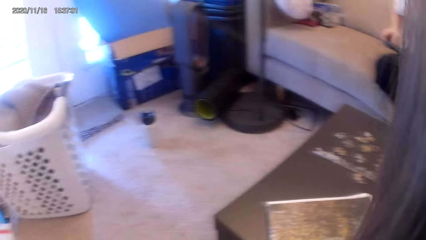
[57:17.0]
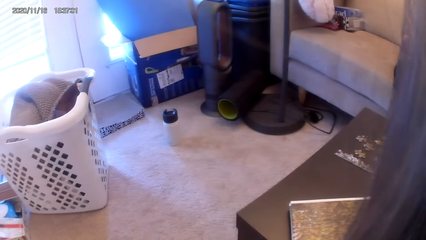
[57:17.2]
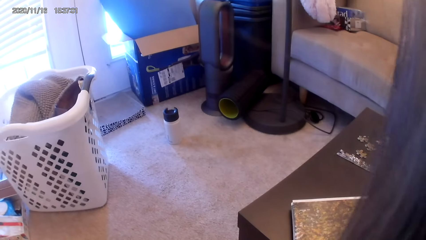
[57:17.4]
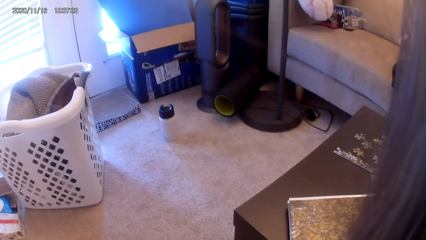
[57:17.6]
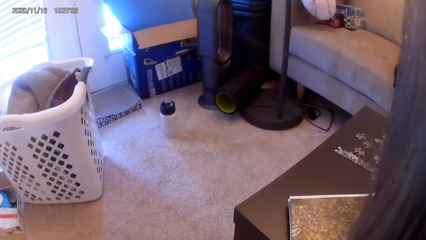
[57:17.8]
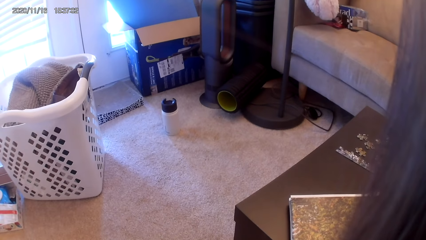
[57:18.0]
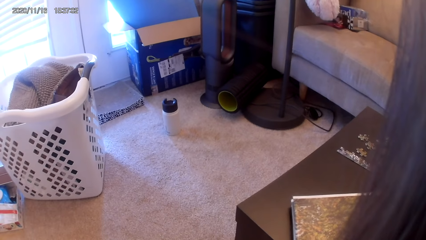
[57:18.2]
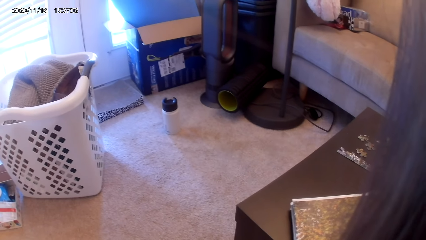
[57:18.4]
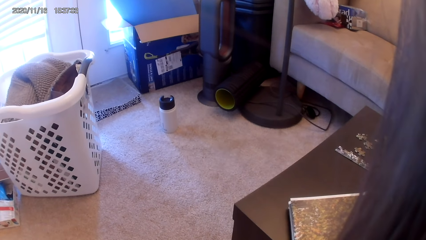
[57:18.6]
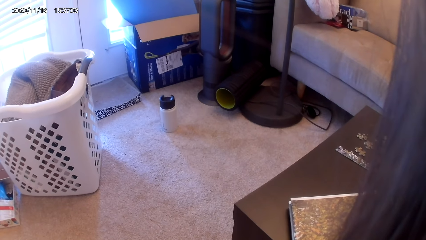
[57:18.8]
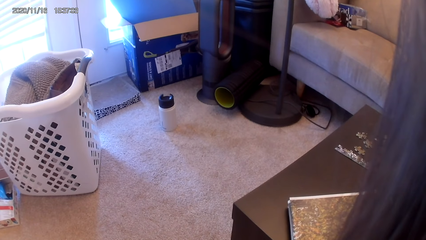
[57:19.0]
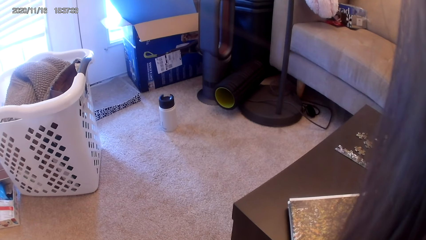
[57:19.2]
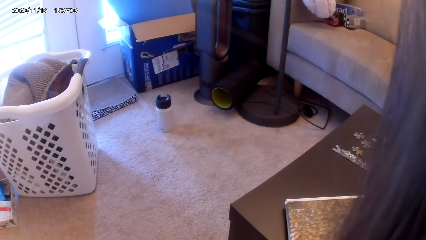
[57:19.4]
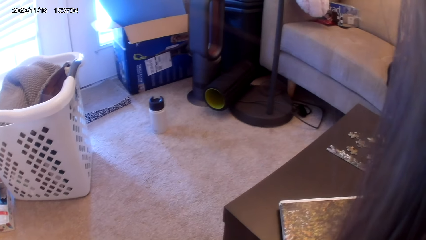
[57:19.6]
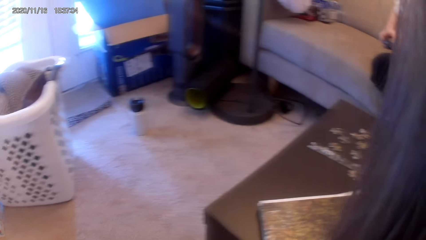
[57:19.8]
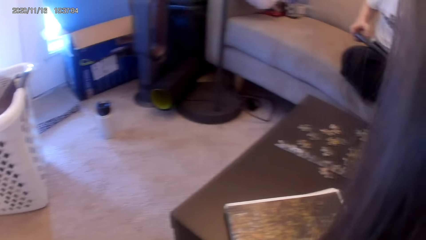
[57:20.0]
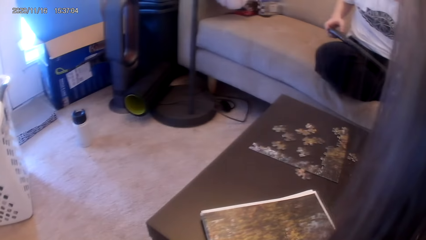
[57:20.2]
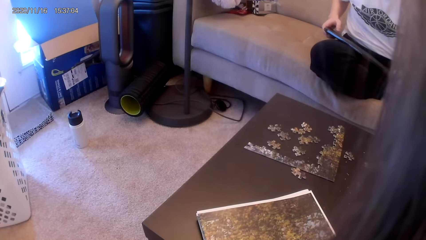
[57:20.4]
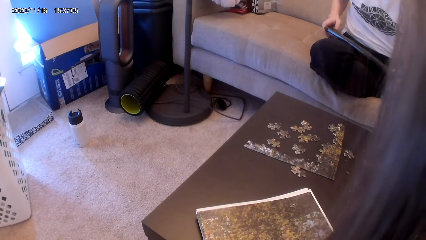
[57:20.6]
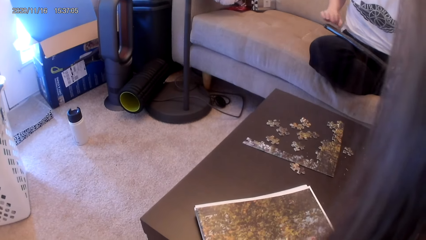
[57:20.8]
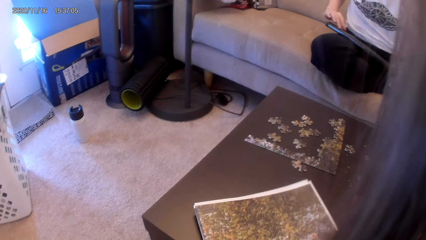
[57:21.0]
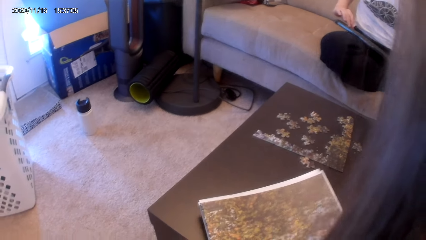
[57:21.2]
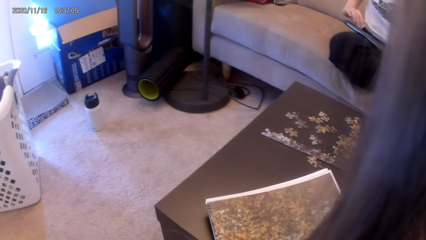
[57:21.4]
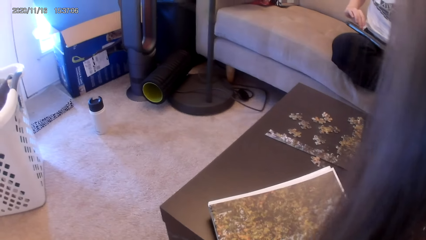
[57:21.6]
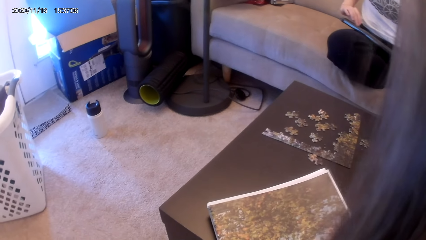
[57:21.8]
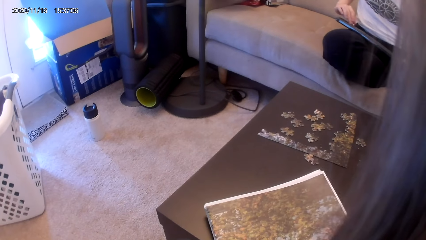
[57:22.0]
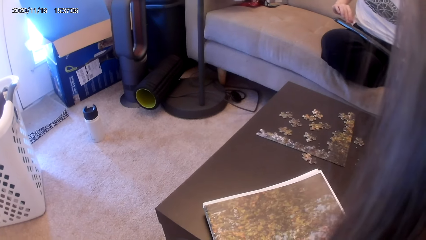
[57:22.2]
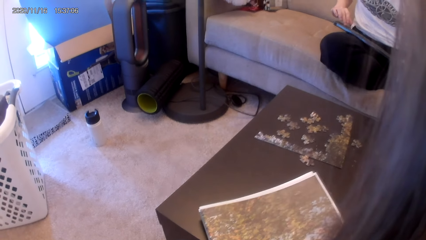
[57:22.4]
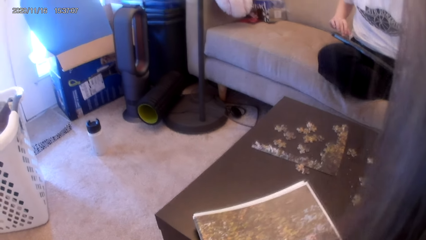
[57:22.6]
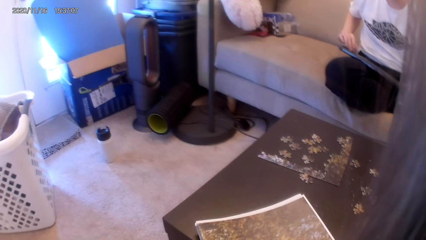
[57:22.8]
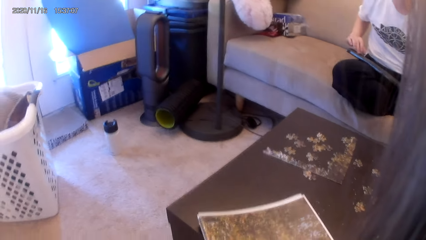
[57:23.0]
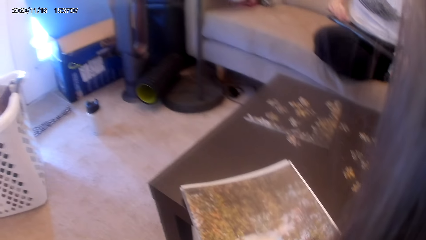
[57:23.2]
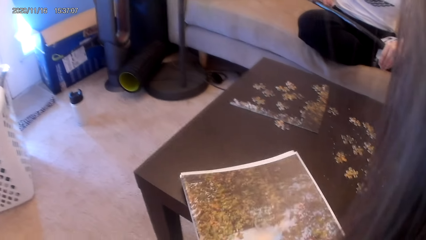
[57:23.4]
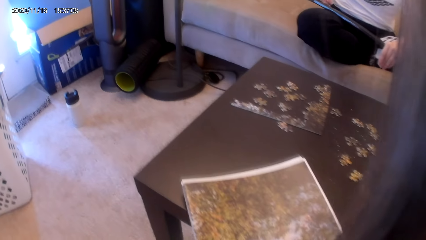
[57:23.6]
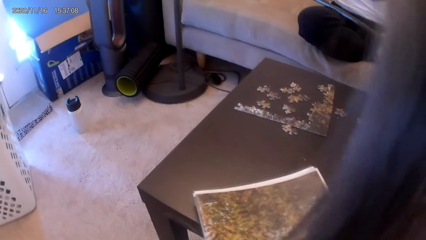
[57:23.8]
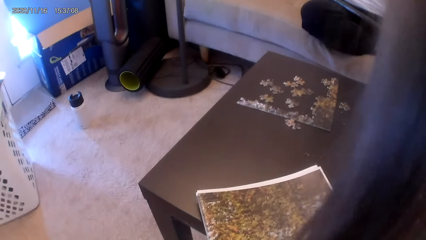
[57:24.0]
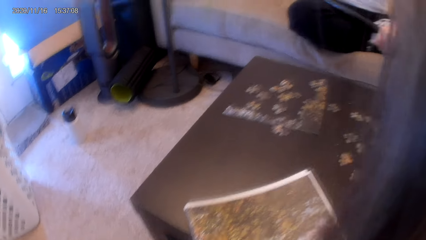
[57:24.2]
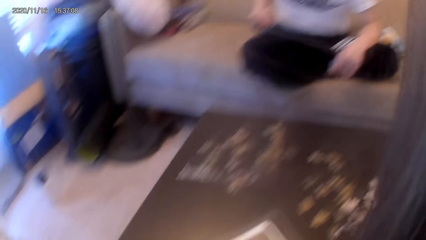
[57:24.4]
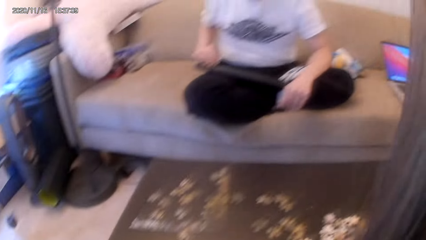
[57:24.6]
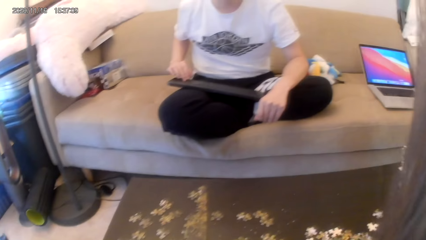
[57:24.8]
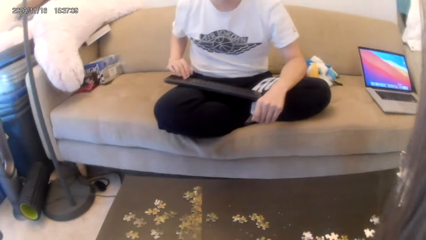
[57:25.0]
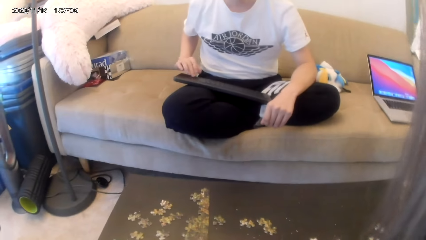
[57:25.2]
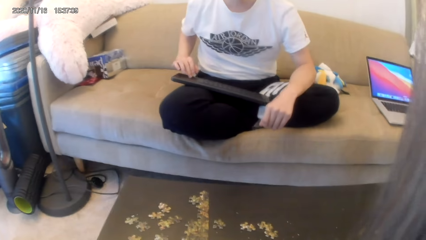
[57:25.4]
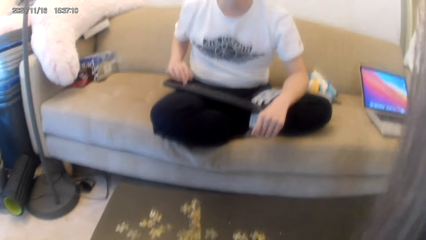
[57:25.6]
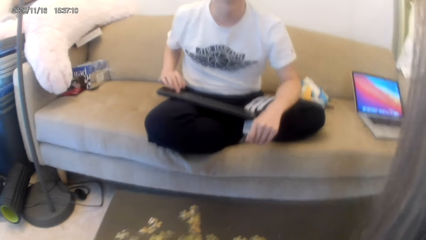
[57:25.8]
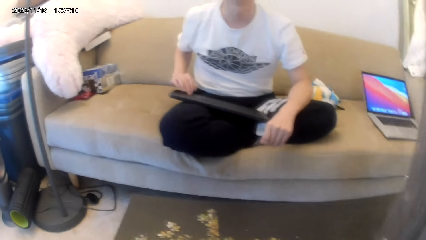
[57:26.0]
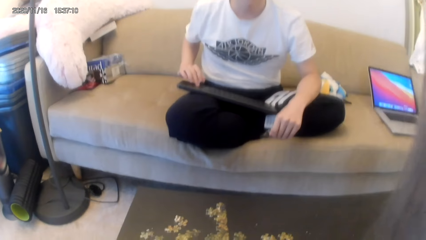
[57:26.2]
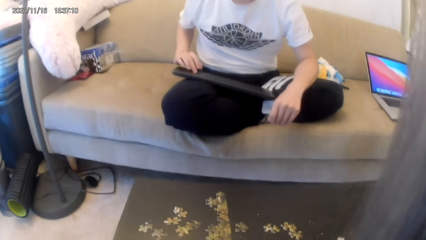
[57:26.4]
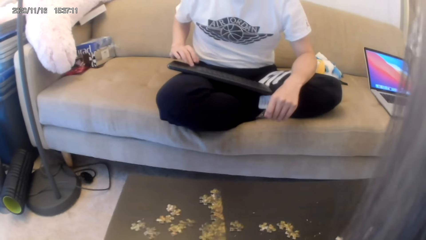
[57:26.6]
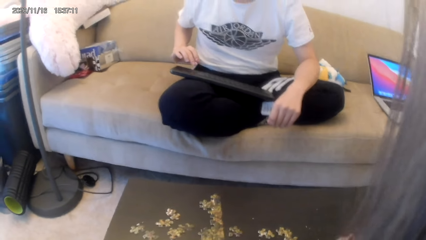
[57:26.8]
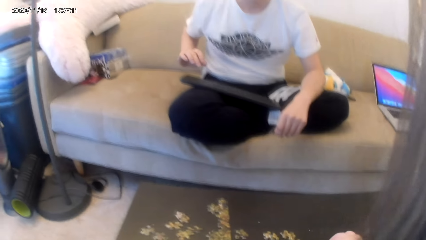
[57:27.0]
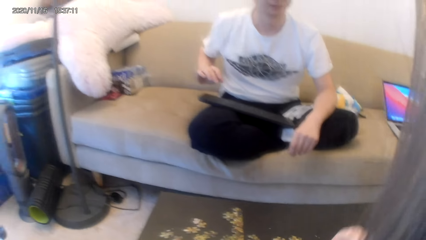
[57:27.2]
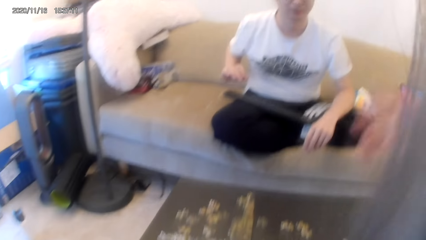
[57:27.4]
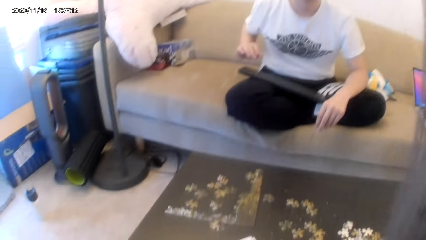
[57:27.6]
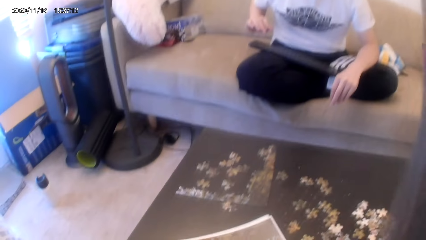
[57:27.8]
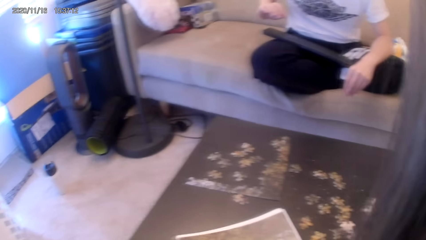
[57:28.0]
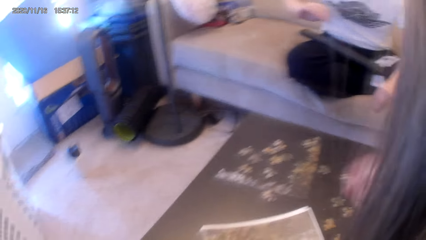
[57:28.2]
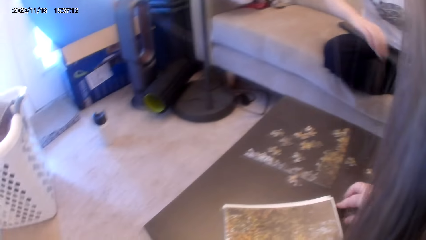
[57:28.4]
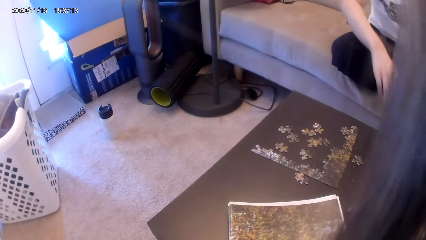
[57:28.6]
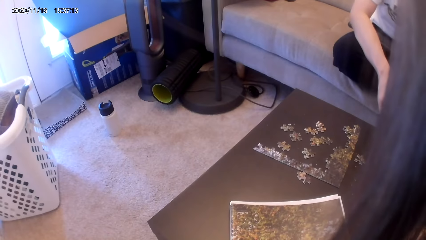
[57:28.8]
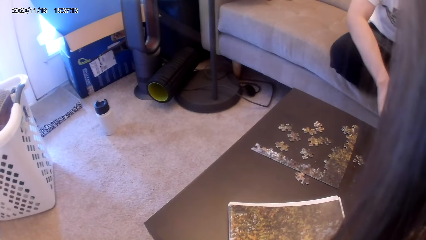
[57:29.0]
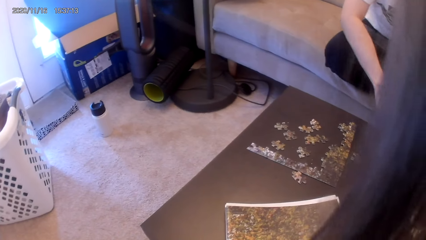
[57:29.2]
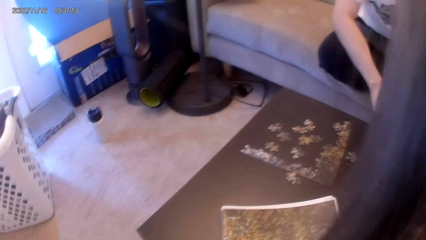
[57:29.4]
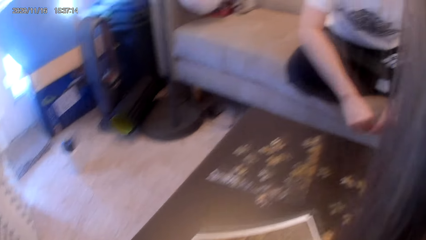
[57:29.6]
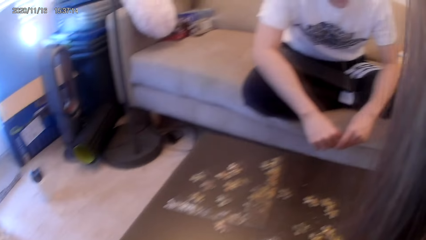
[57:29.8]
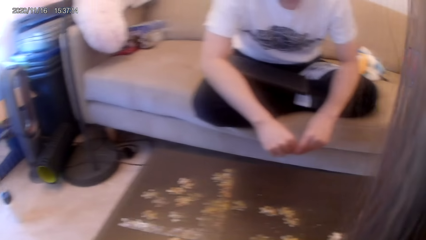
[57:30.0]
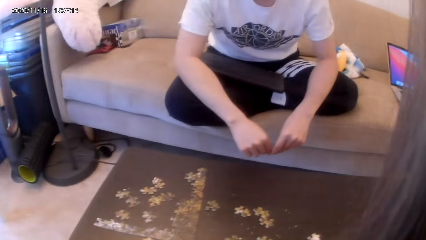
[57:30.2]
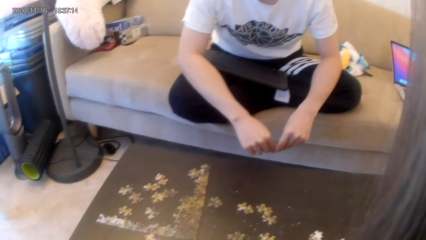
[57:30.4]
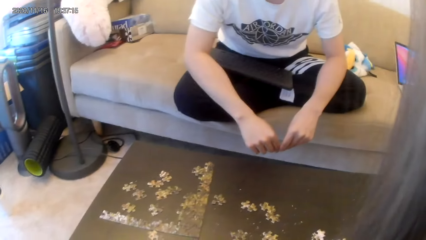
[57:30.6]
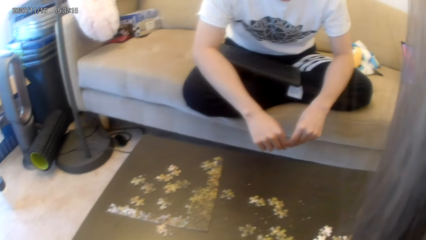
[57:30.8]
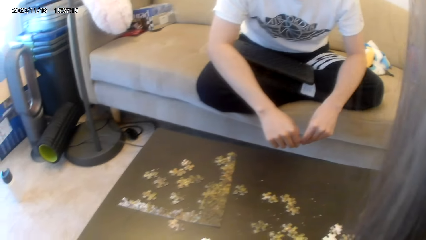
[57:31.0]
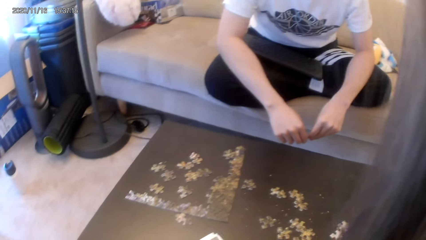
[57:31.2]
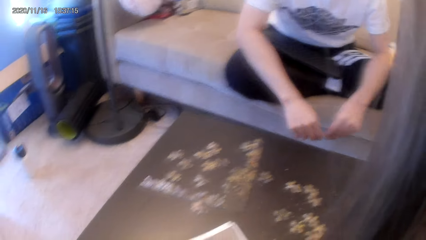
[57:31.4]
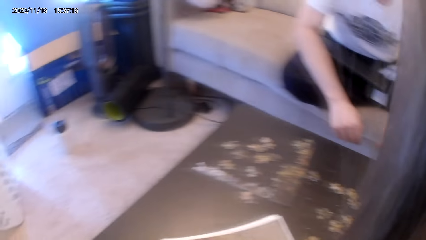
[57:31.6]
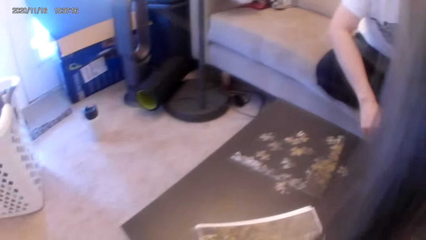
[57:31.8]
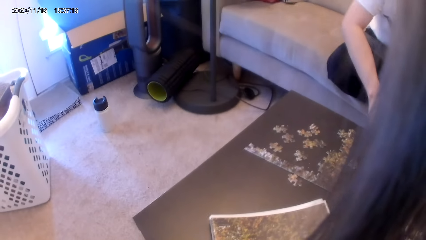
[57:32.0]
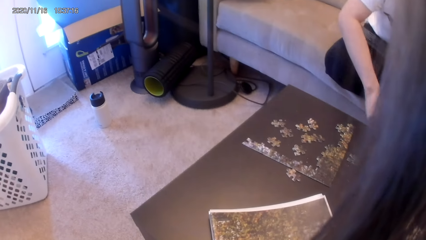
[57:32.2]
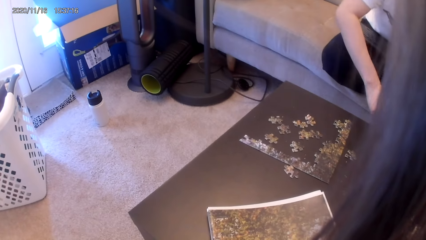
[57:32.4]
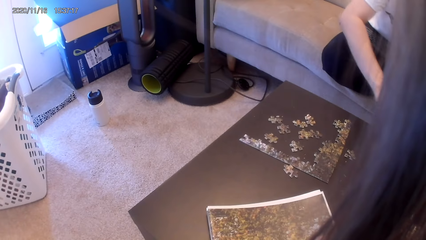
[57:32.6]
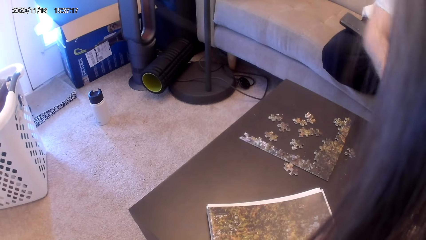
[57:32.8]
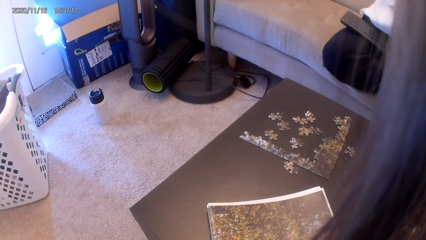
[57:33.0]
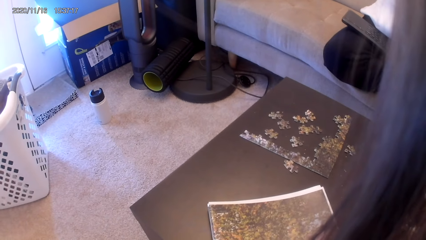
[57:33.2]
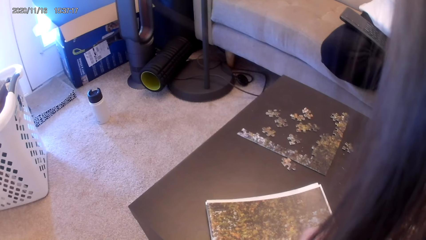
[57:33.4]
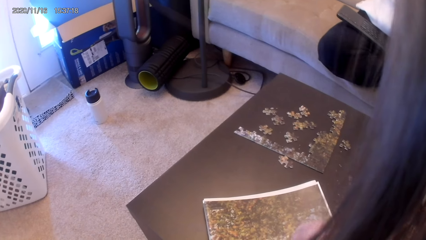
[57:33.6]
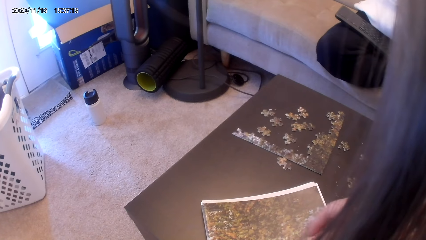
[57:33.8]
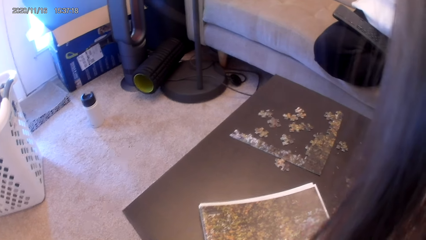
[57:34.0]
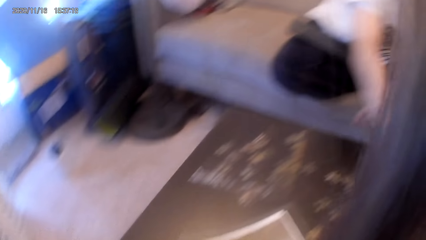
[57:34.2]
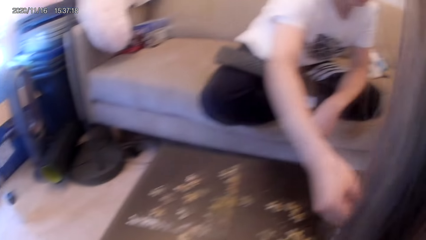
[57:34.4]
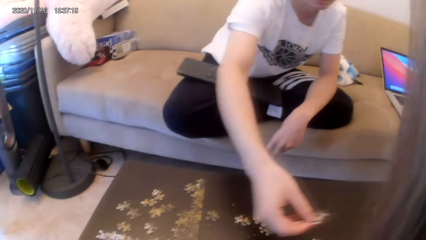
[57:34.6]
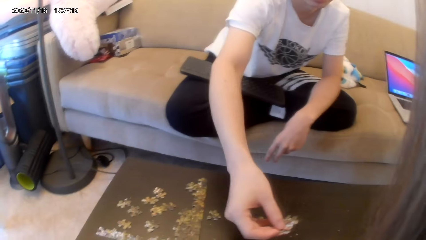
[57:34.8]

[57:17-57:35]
A man presses on the keyboard. The camera wearer converses with the man. They pick something. The man converses with the camera wearer. The camera wearer converses with the man. The man converses with the camera wearer. The camera wearer looks around.
